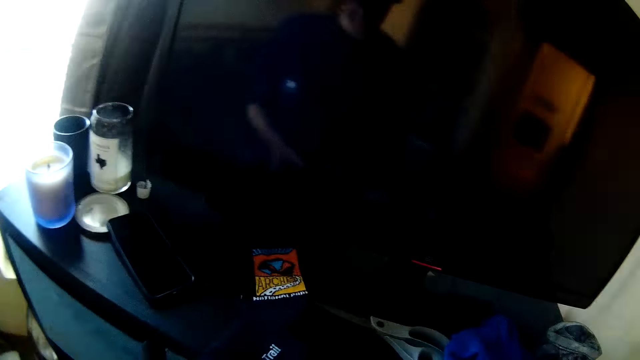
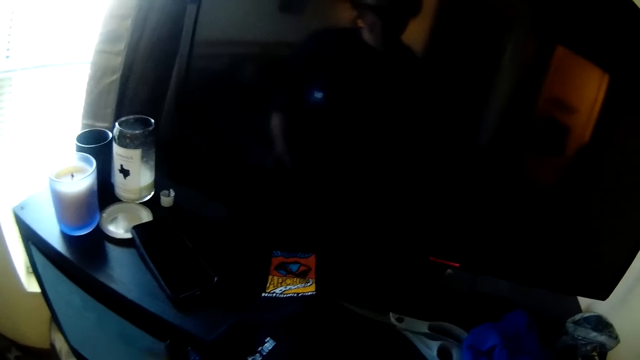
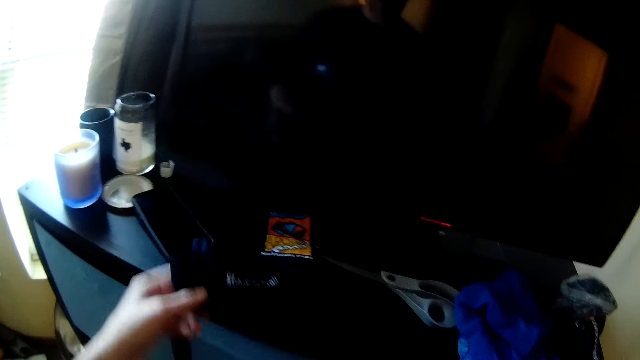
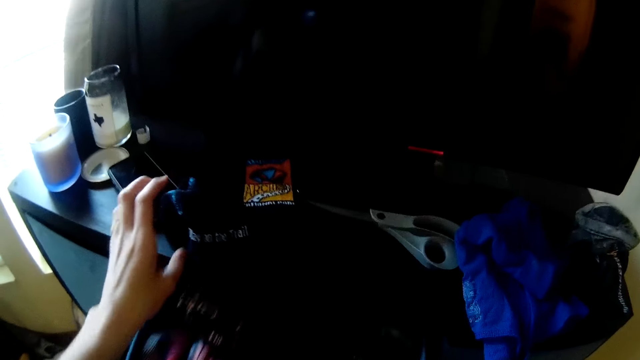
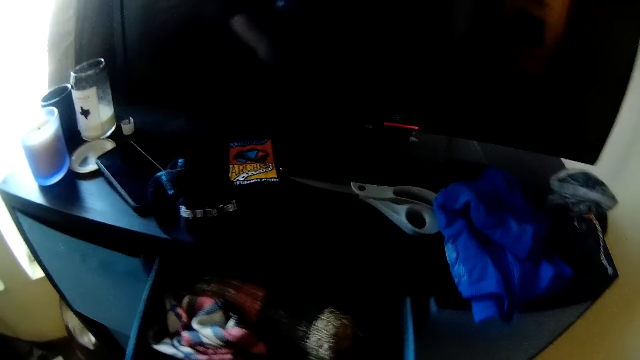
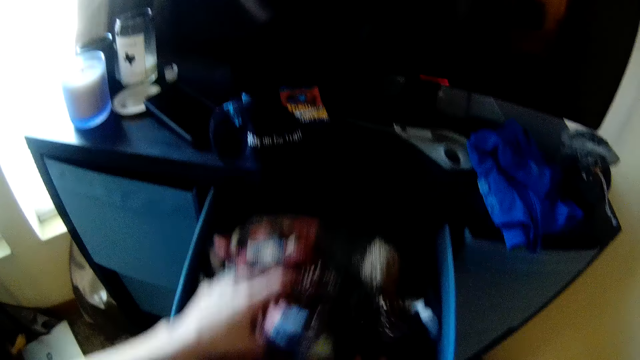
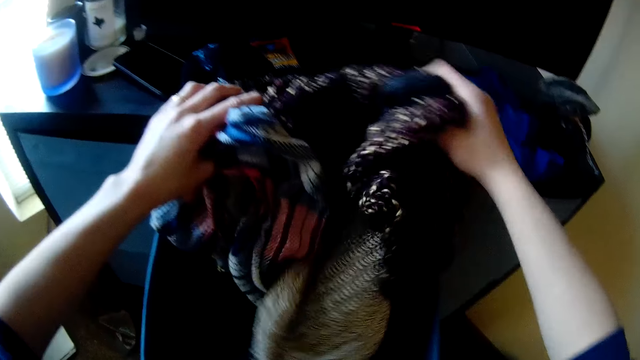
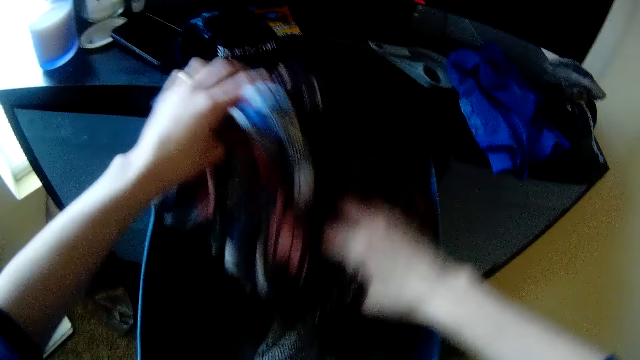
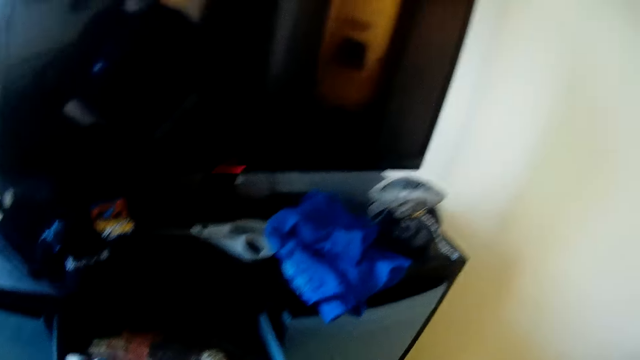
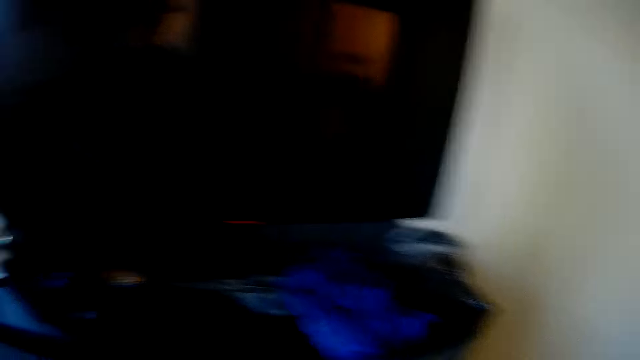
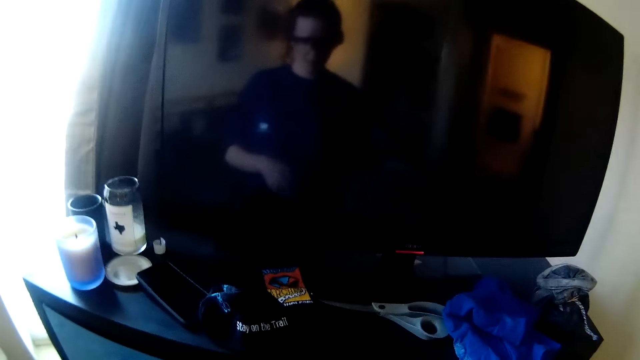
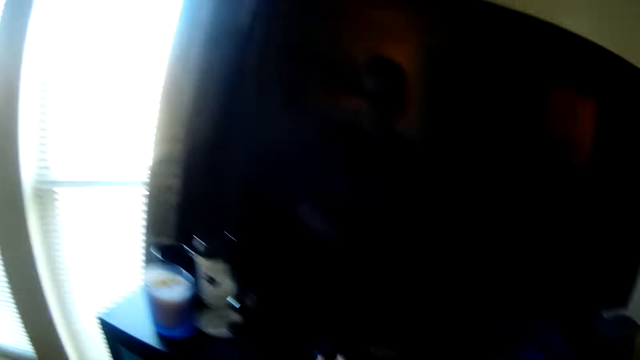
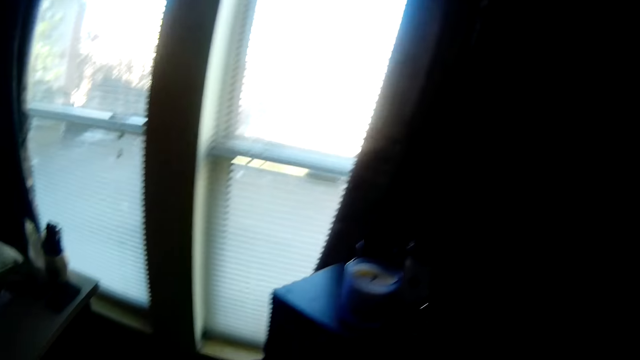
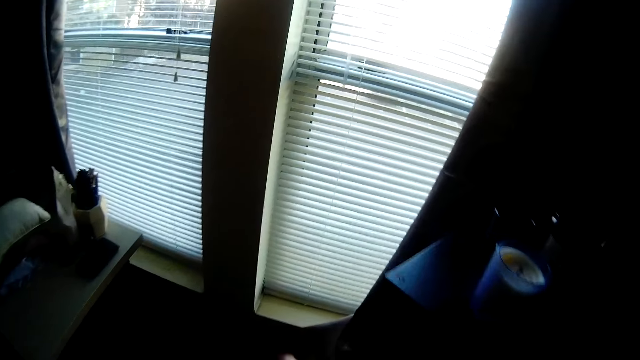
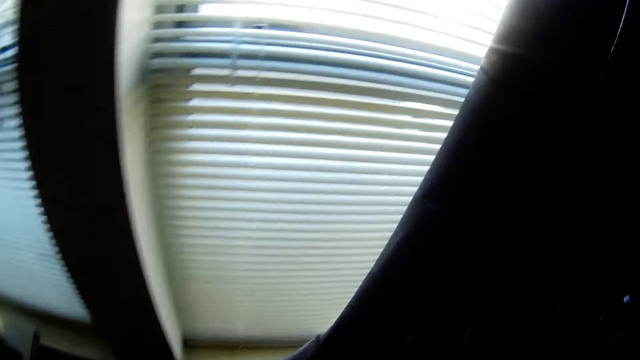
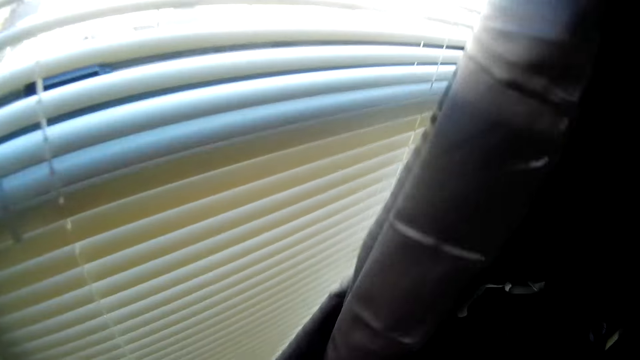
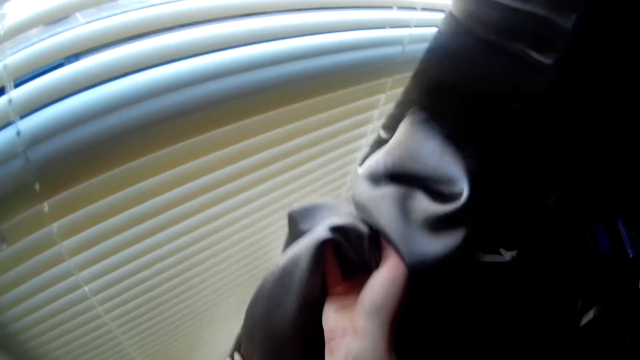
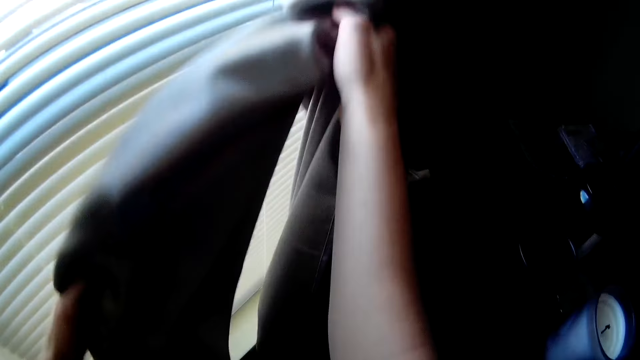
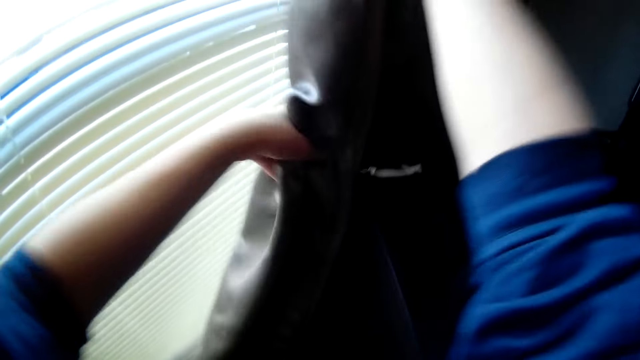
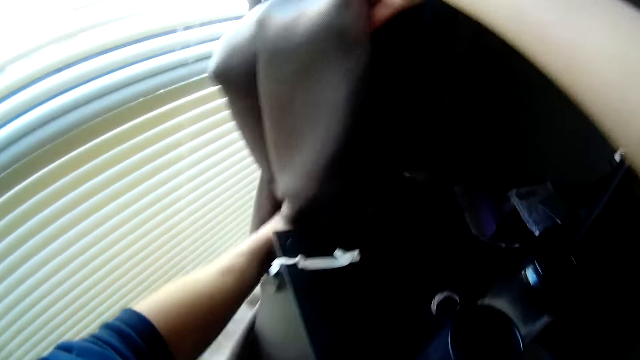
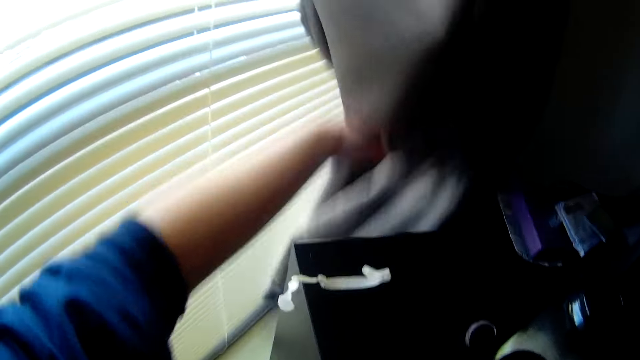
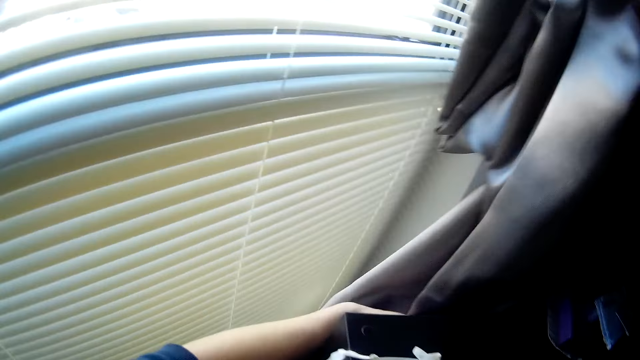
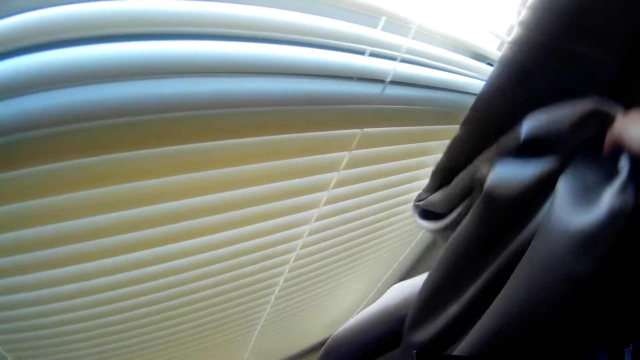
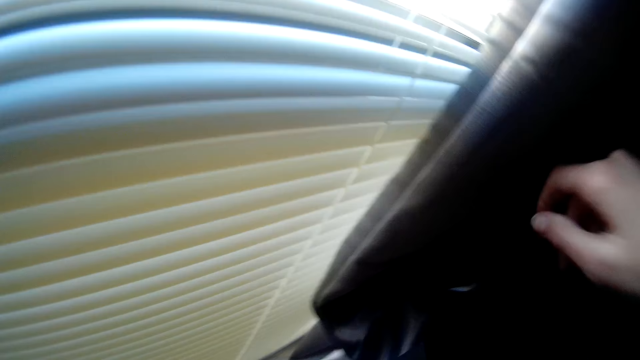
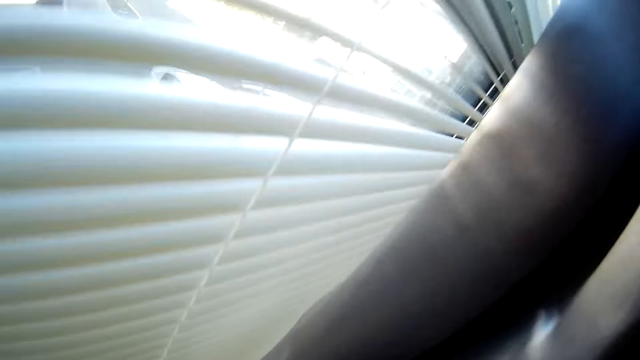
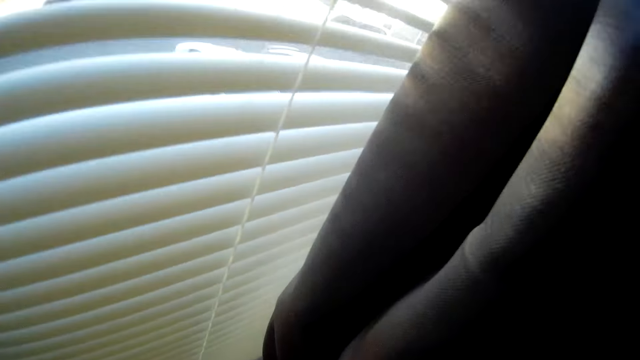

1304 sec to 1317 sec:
The camera wearer puts the socks on the table. They open the shelf. They hold the cloth. They search clothes. They hold the curtains.

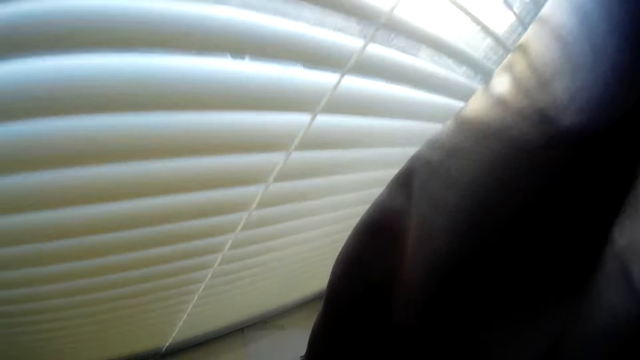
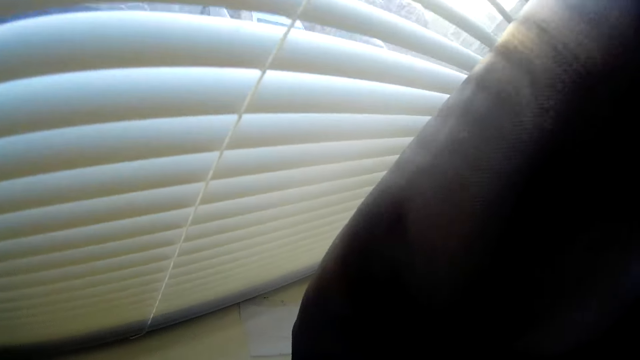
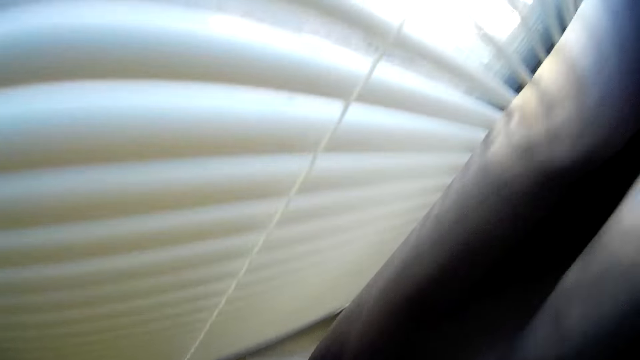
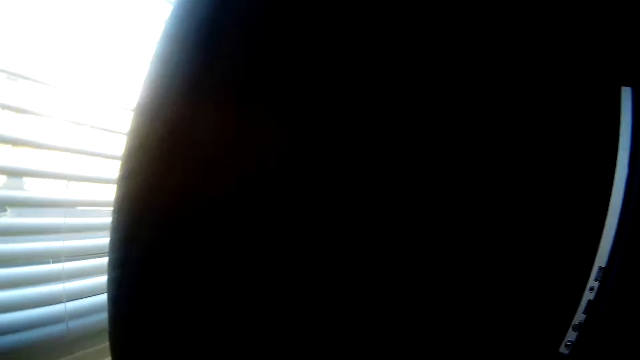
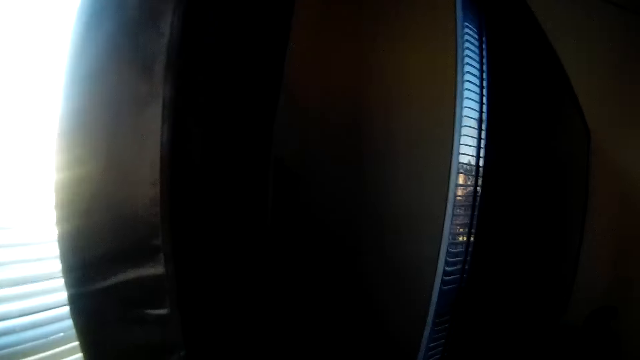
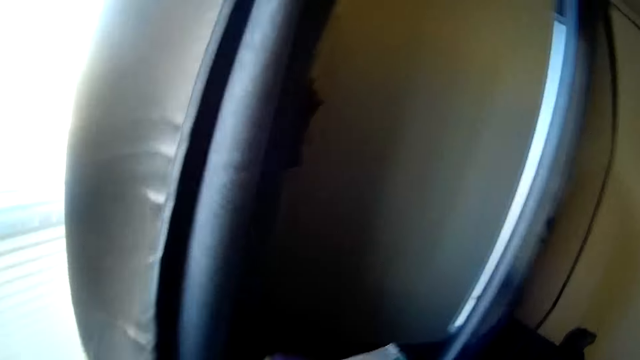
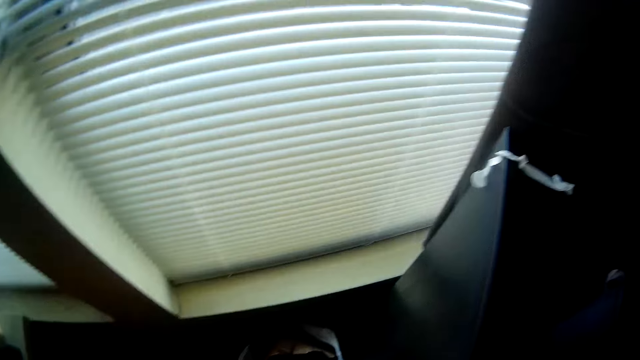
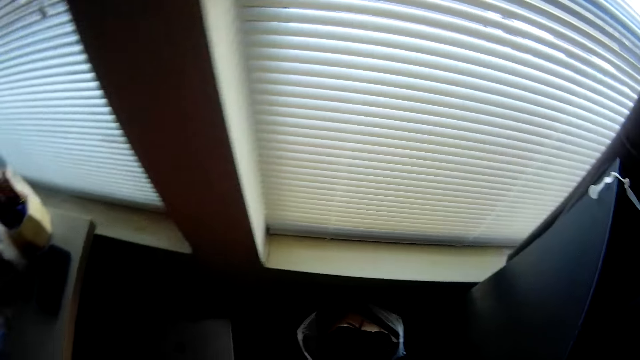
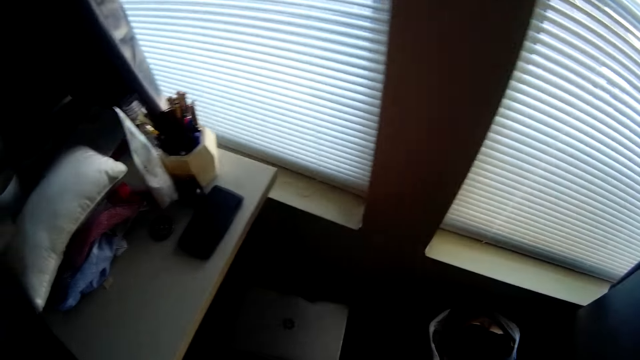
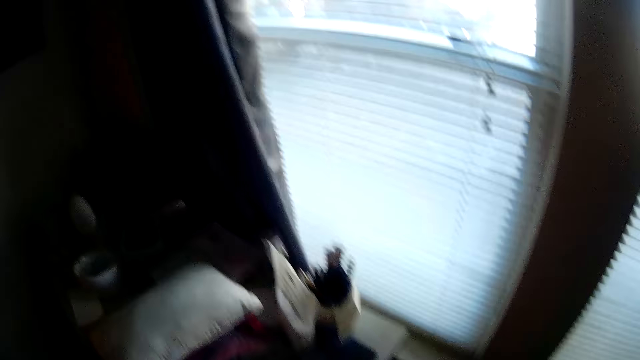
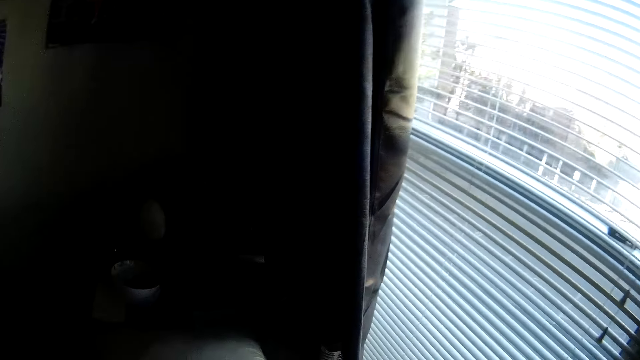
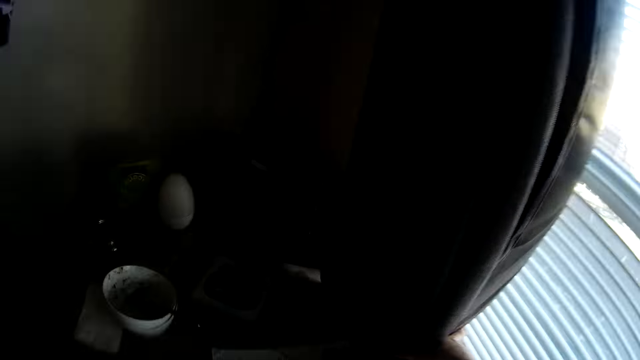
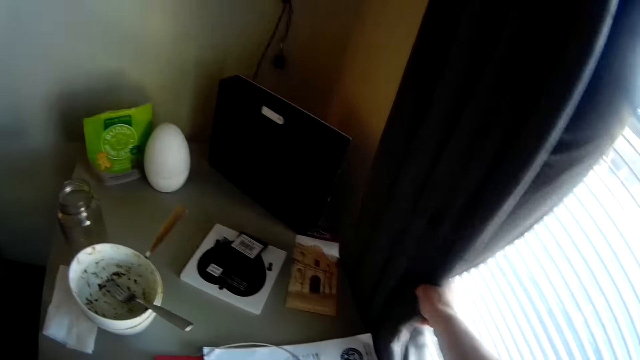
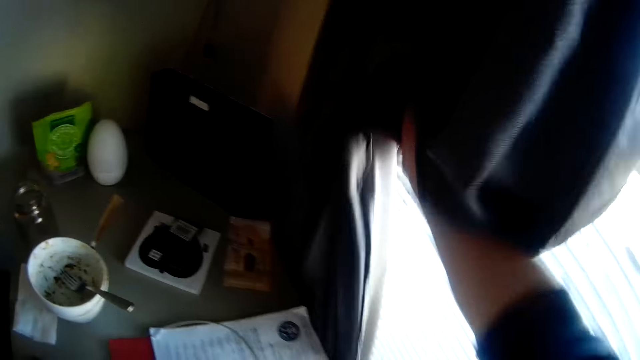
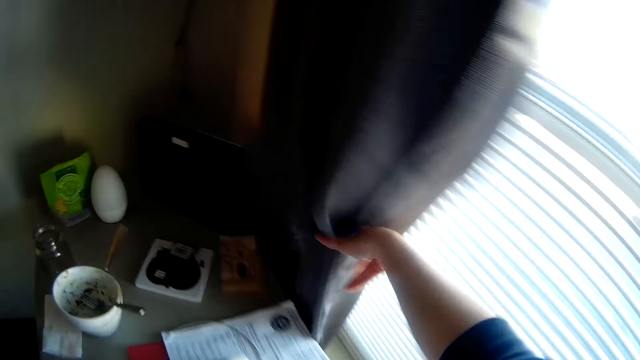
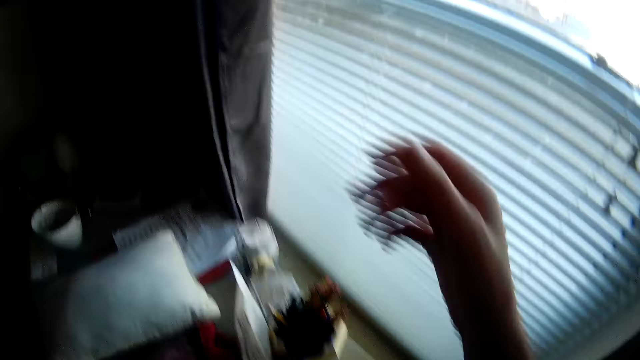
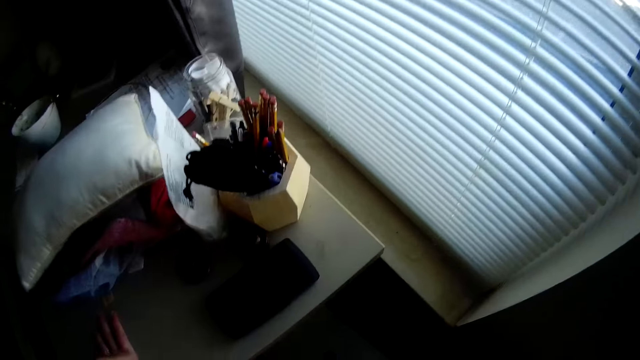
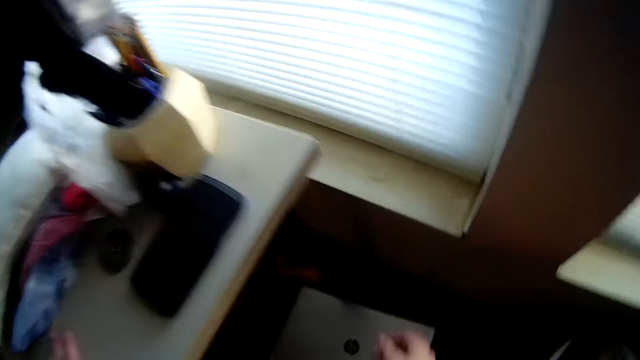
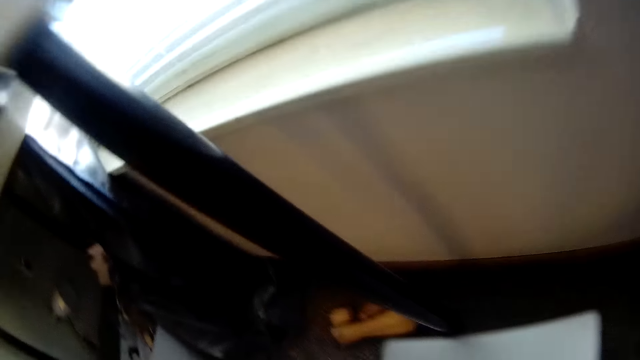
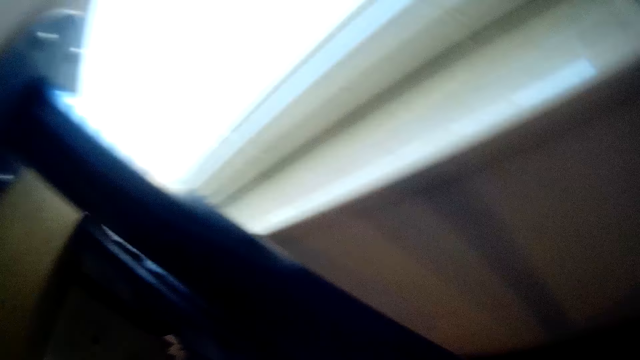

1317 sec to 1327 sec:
The camera wearer adjusts the curtains.
